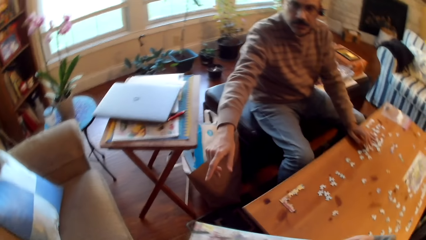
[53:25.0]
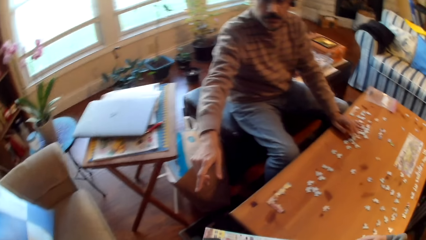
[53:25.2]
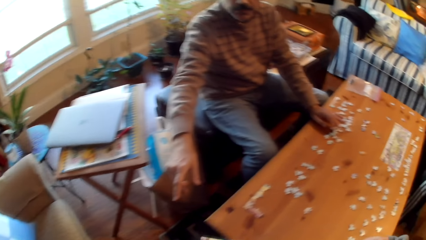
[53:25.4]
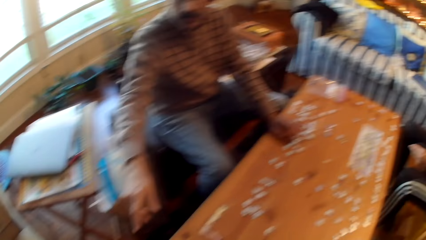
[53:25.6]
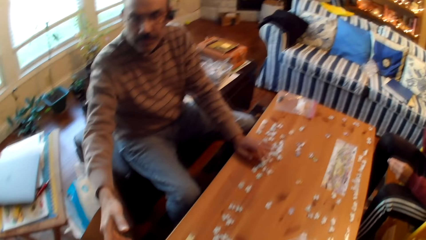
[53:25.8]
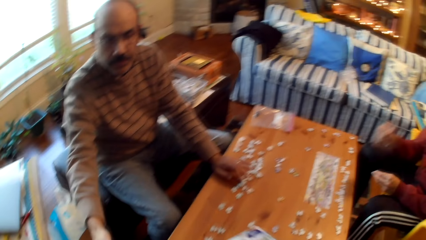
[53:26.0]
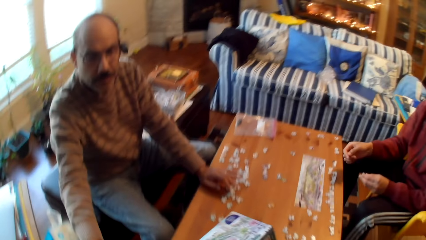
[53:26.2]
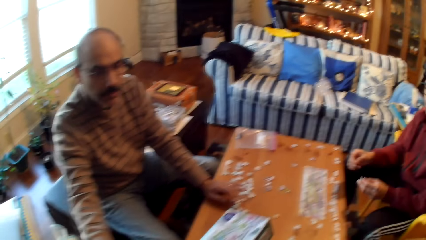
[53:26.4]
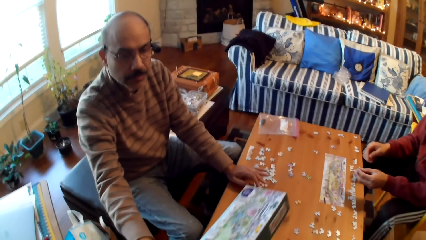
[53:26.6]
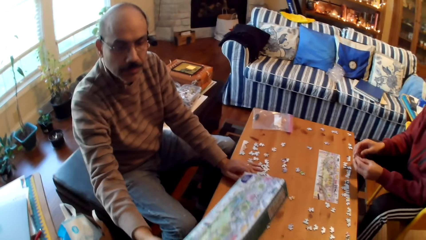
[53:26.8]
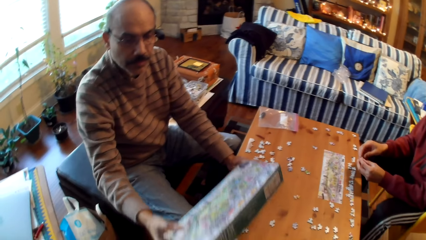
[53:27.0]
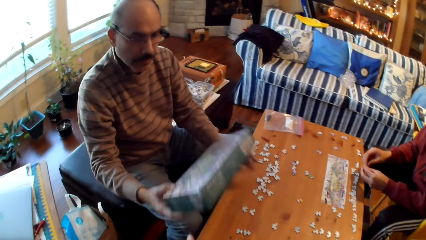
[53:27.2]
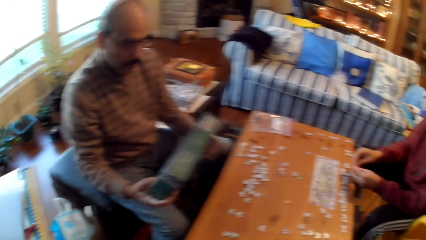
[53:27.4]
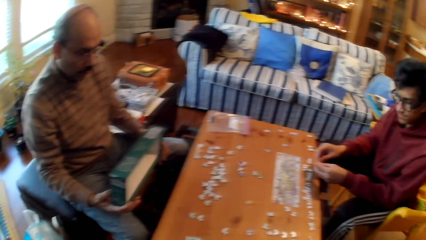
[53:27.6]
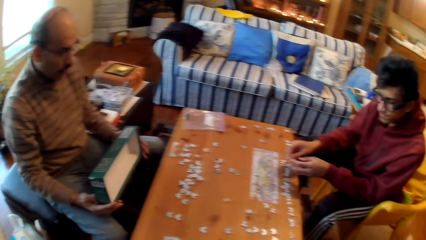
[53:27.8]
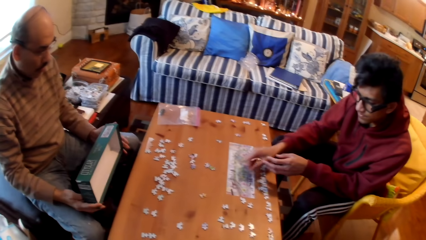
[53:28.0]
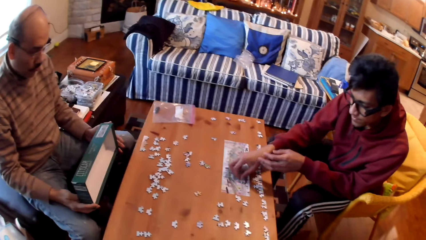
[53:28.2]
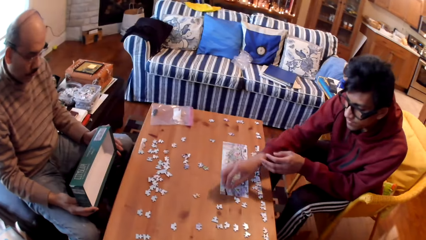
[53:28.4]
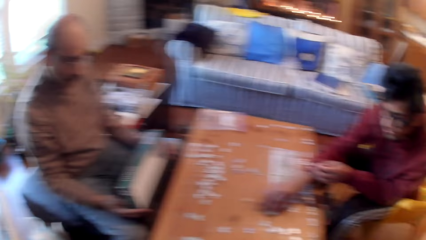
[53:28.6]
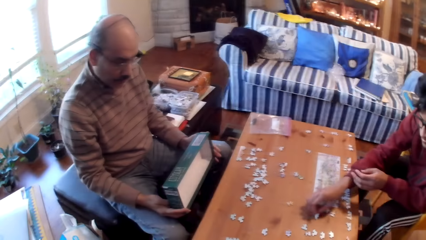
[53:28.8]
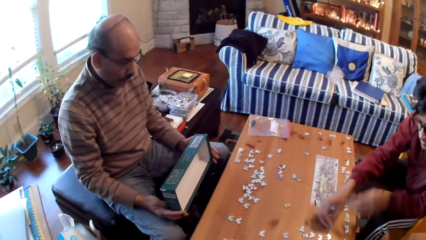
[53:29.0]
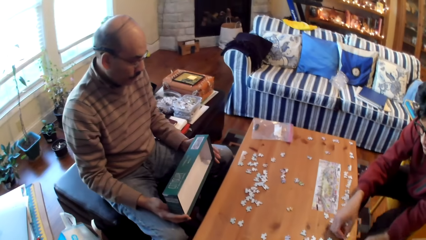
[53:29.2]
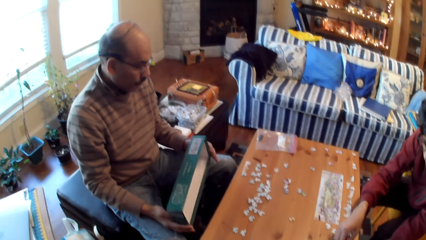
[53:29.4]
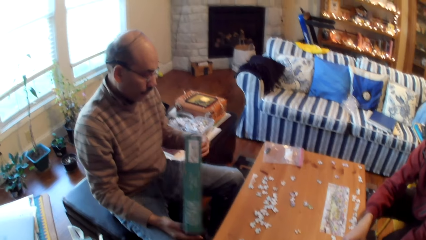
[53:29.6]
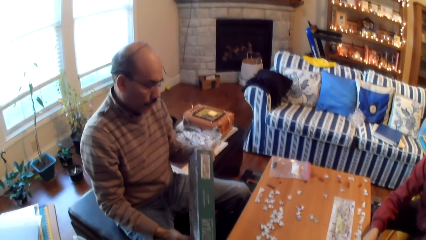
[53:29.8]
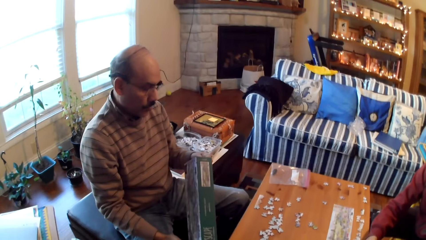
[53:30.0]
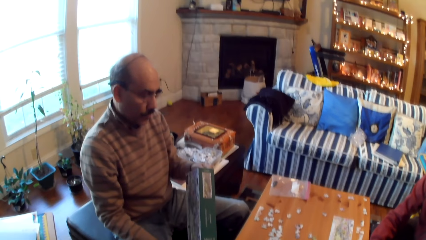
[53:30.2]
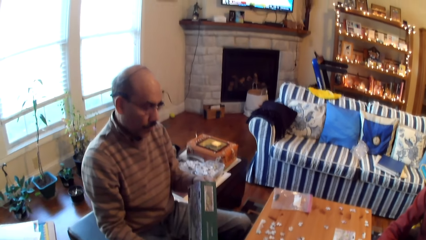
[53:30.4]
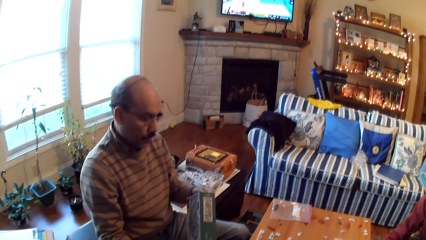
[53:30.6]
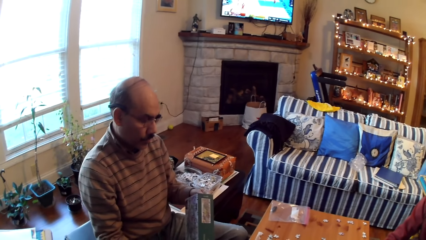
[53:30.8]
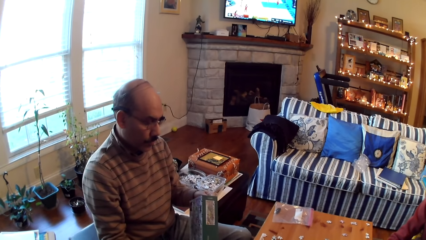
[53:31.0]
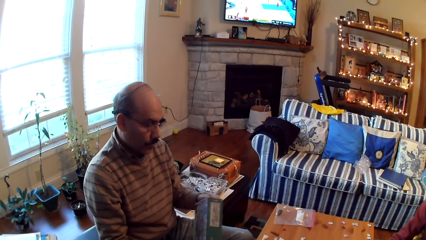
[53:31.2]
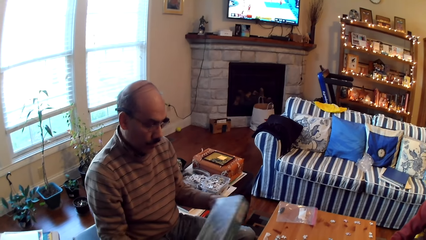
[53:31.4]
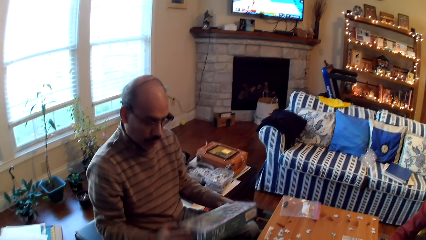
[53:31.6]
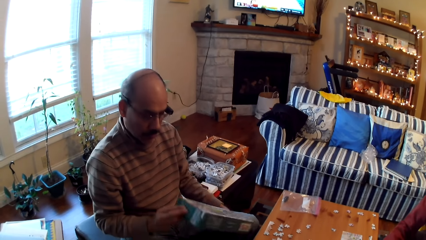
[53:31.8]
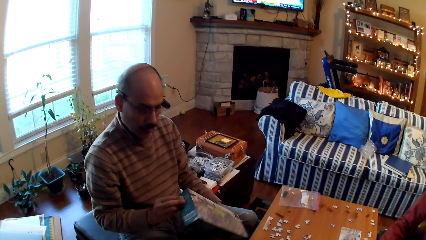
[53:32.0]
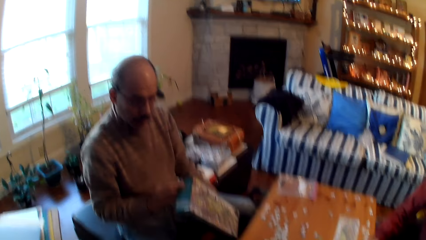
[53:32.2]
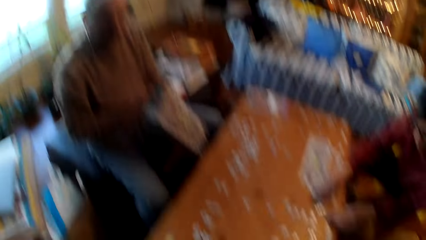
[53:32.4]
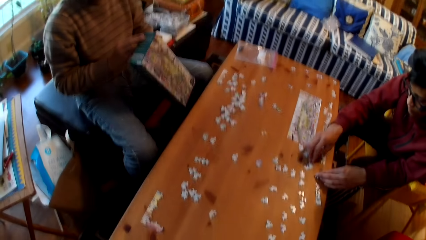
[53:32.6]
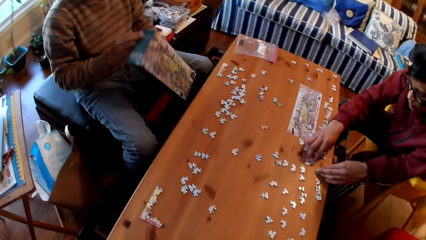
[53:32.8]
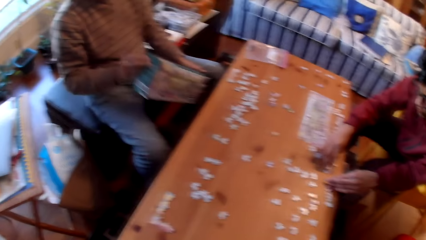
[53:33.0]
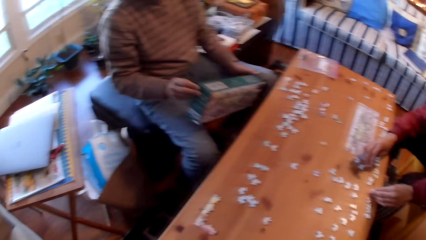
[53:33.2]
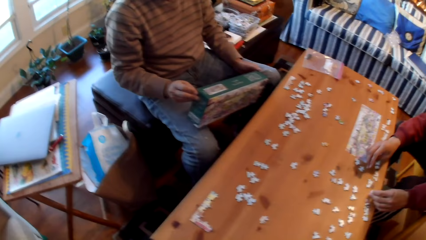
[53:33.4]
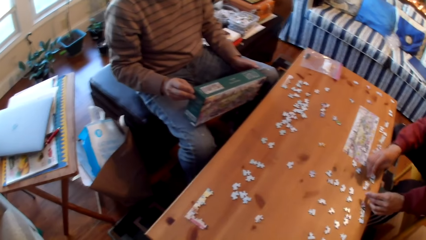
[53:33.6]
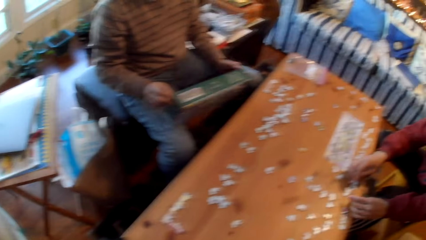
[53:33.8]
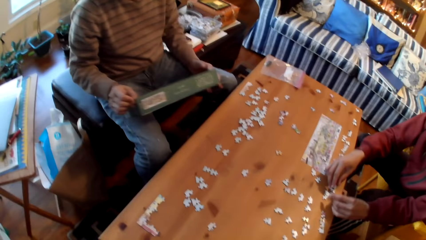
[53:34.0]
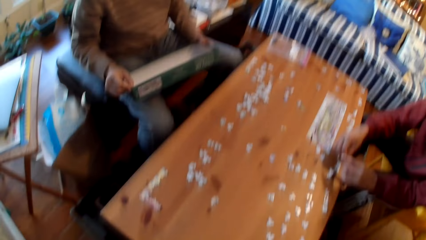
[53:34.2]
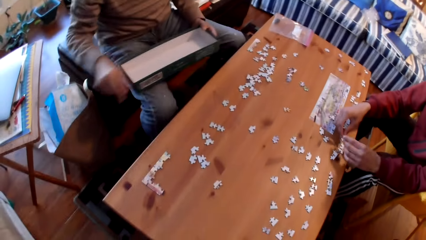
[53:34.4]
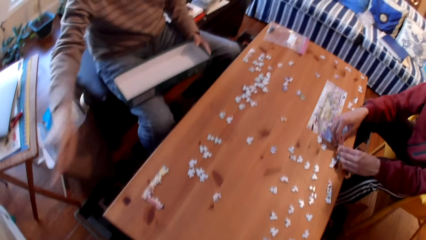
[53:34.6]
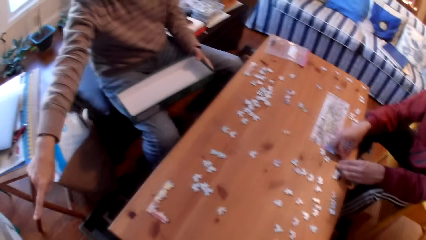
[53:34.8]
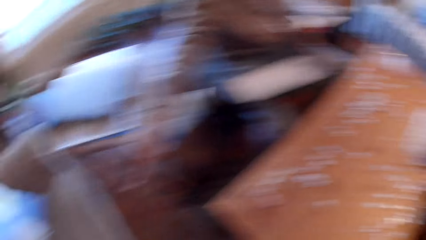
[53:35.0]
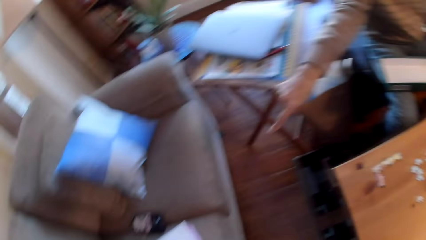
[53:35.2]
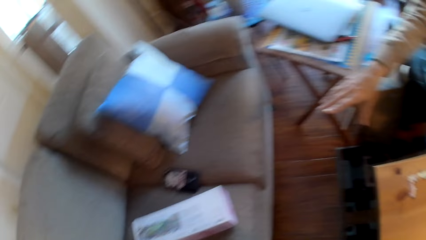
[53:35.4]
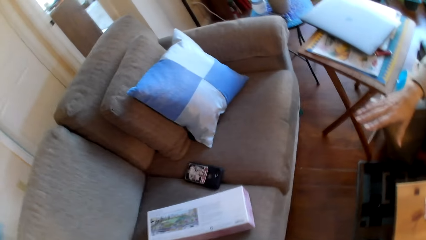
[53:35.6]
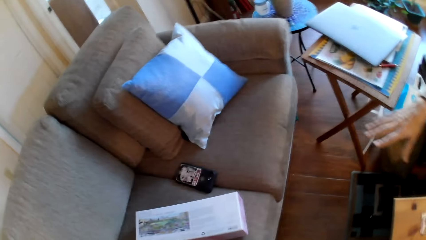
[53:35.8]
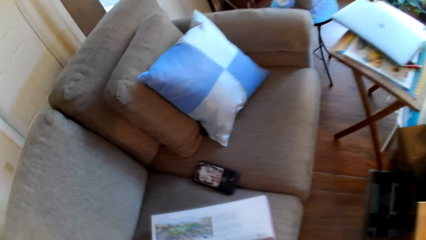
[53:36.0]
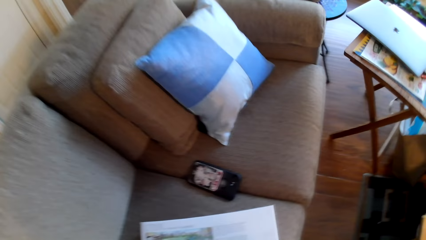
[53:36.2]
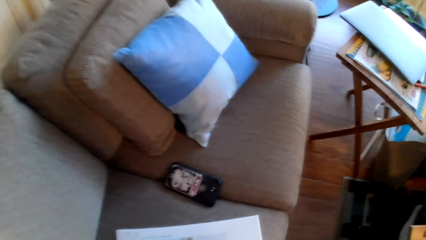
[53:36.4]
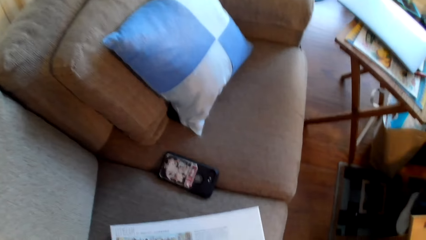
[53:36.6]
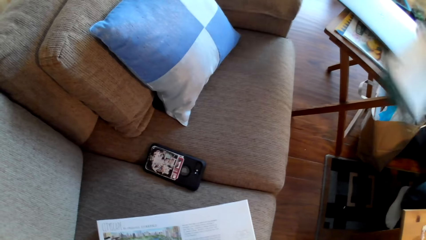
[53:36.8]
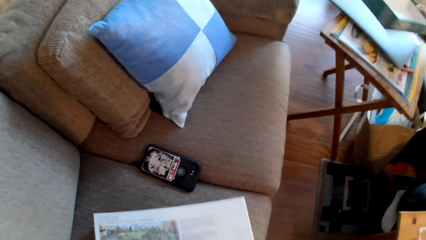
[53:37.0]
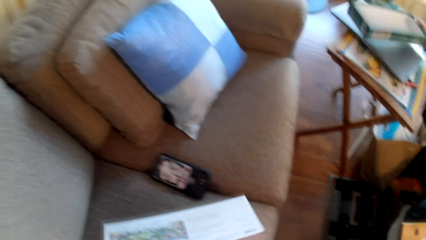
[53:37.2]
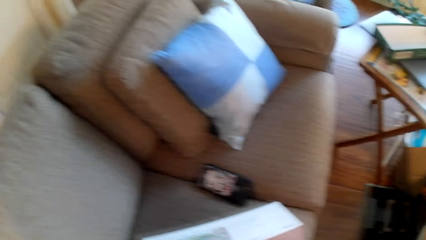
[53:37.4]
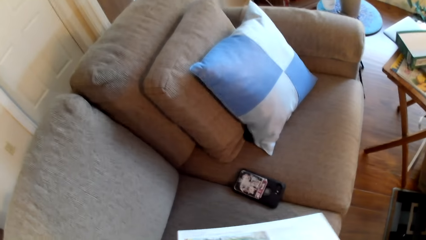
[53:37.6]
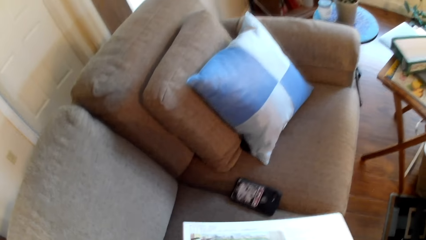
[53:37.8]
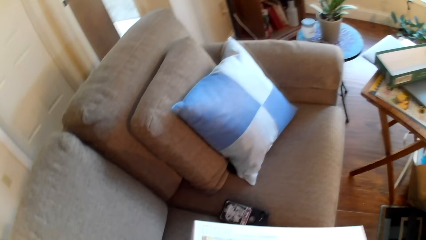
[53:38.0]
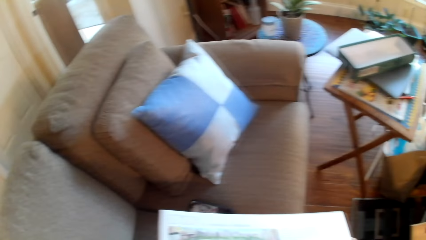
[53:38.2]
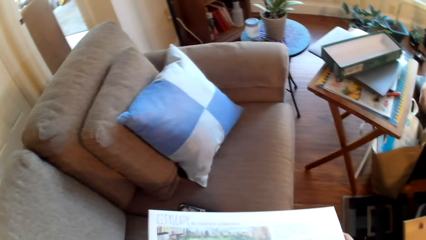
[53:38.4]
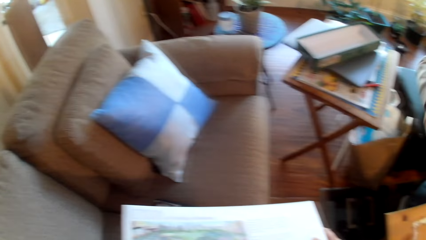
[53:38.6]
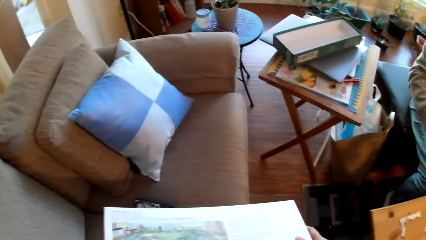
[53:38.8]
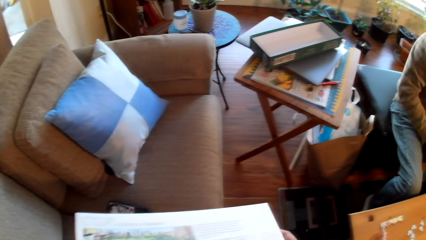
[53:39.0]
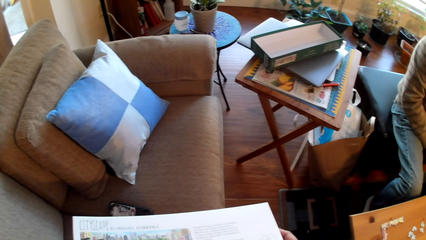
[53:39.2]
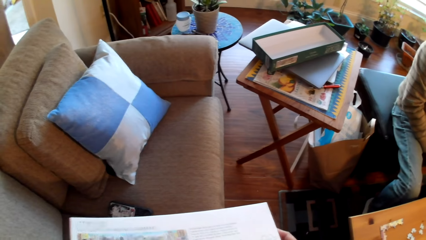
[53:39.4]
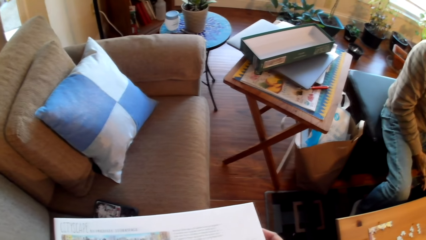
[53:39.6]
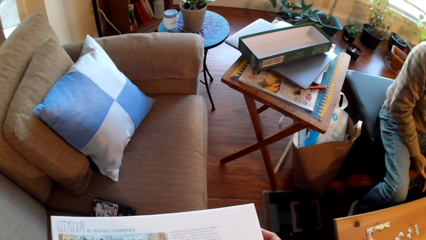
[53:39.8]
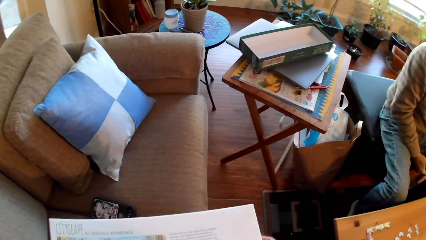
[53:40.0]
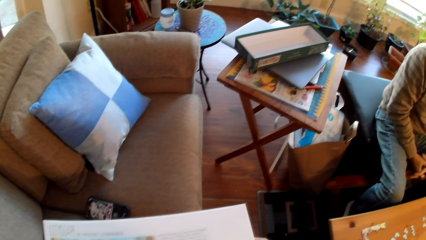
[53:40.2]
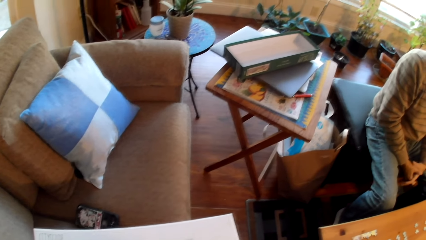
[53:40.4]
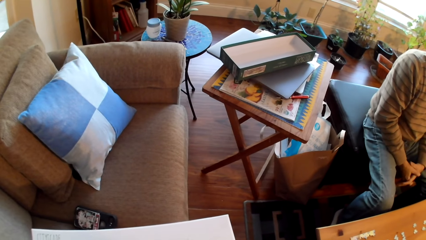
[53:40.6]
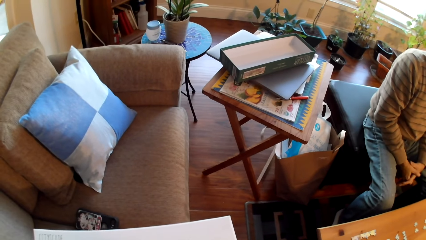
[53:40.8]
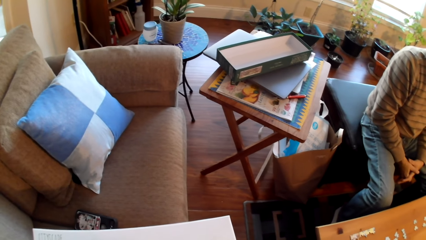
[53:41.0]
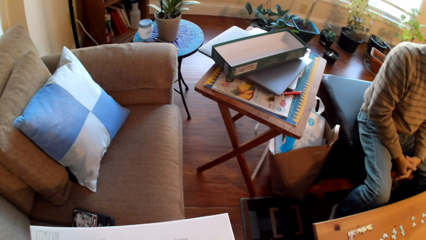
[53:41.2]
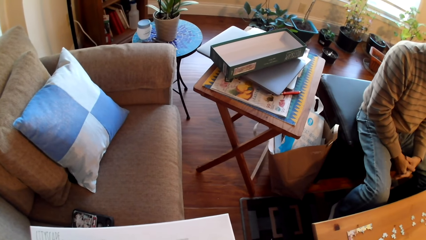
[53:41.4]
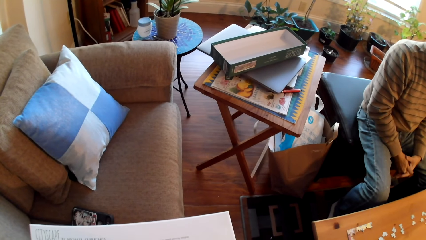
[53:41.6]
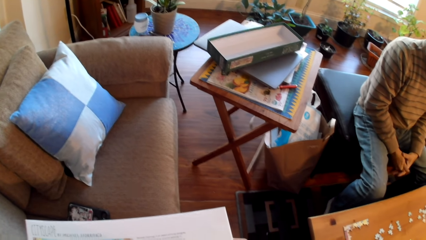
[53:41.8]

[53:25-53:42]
The camera wearer walks toward the table. They give a man a box. The man takes the box from the camera wearer. Another man arranges the puzzle pieces on the table with his hands. The camera wearer stares at the first man. The first man stares at the box. The first man points at the box on the sofa. The camera wearer looks around the house. They pick up the box from the sofa. The first man places the box on the table. The camera wearer reads on the box.
